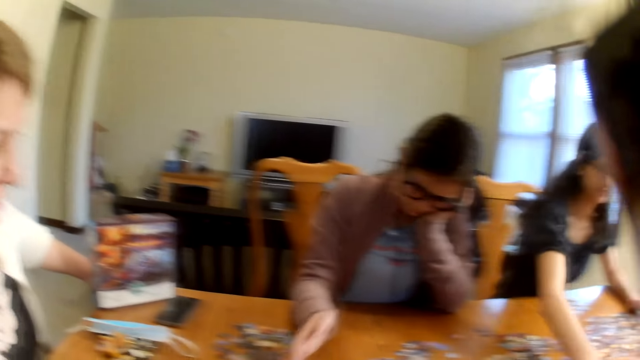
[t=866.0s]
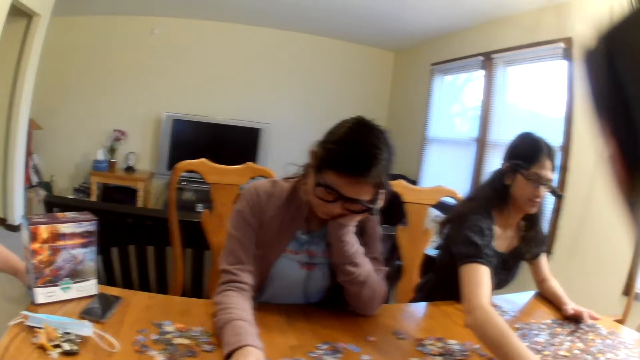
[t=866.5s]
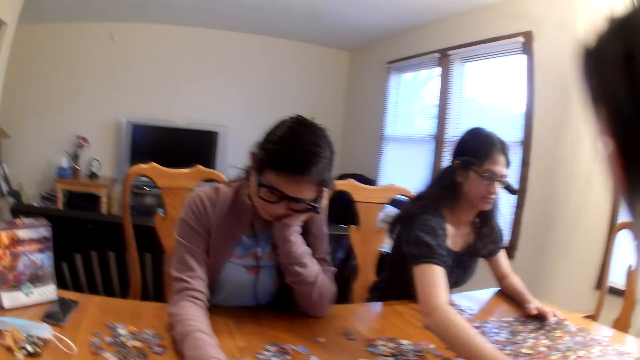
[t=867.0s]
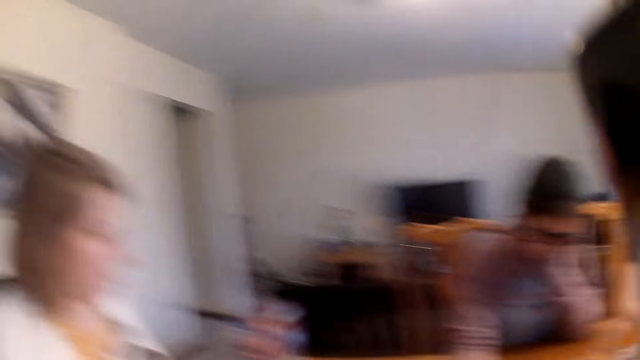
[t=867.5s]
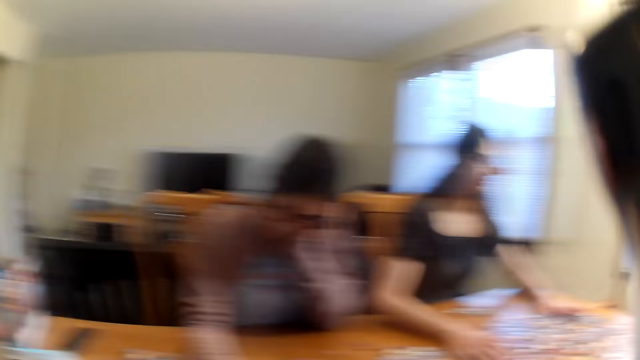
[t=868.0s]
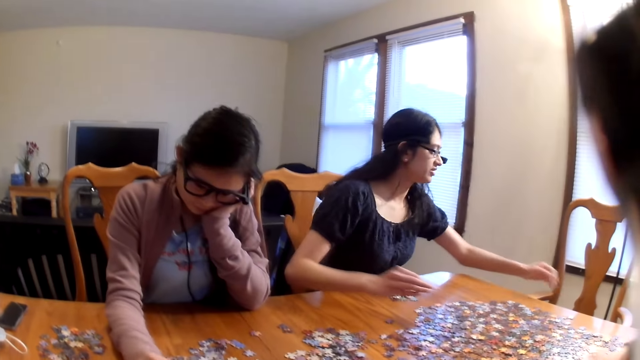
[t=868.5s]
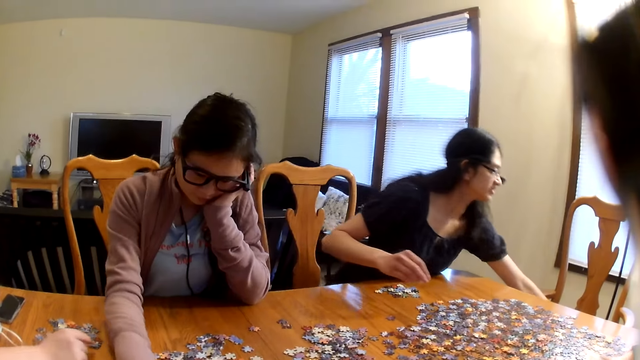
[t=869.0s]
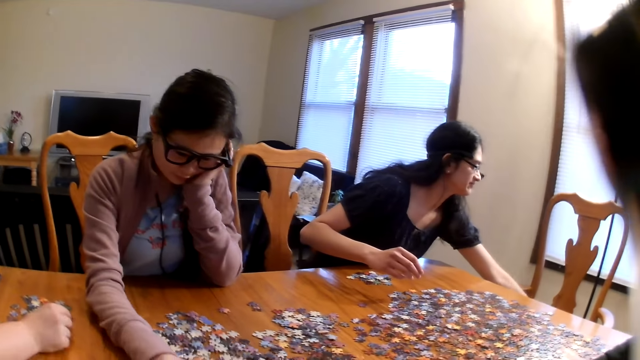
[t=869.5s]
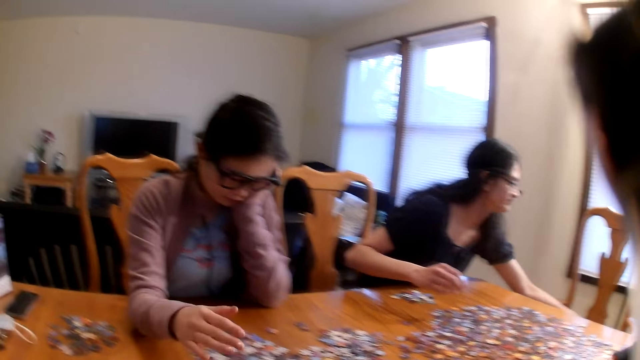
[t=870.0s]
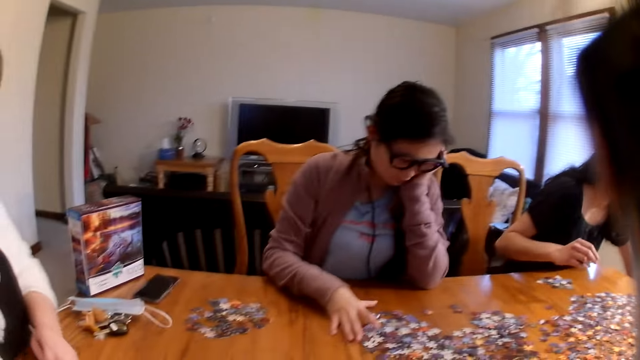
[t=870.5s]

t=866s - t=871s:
A woman places the box on the table. The camera wearer speaks.

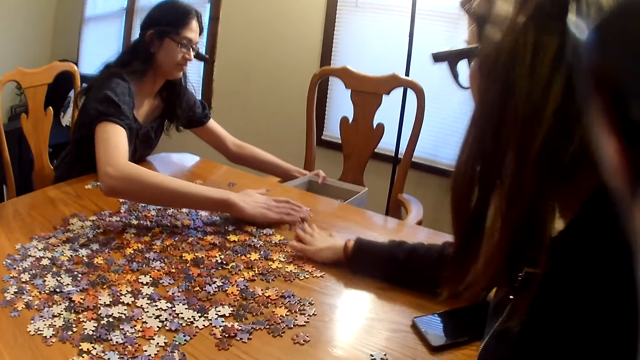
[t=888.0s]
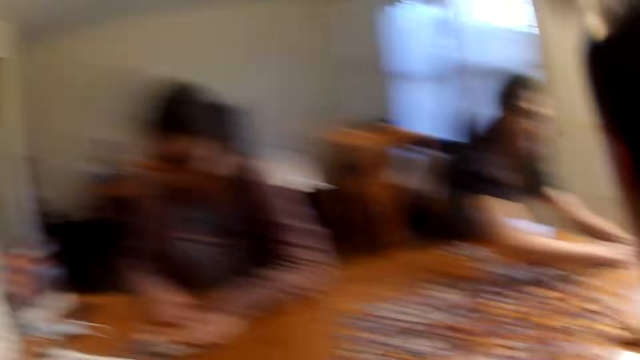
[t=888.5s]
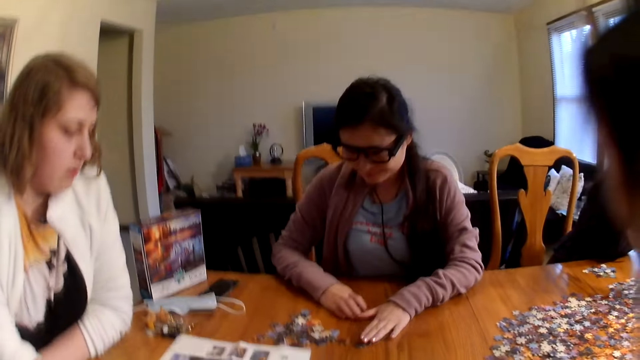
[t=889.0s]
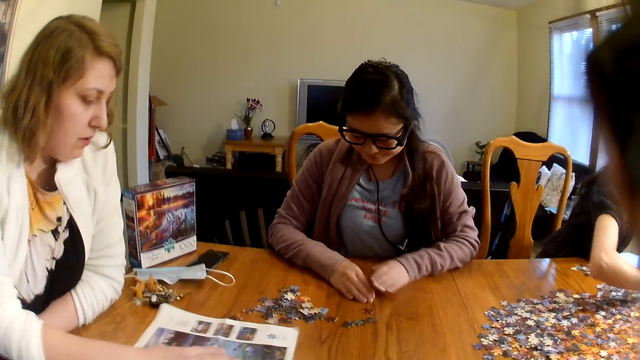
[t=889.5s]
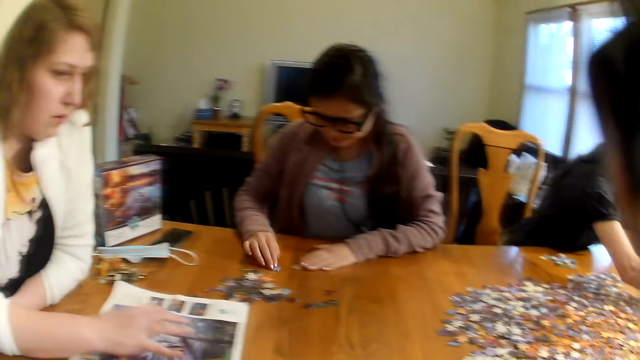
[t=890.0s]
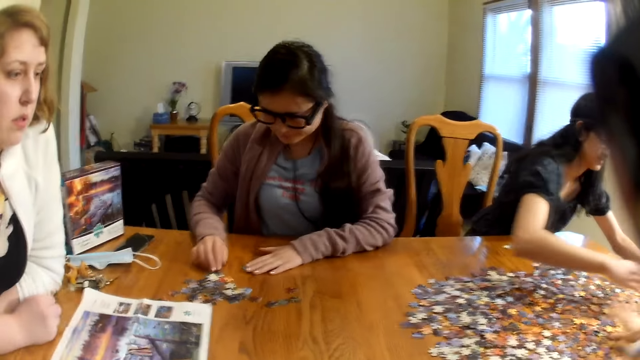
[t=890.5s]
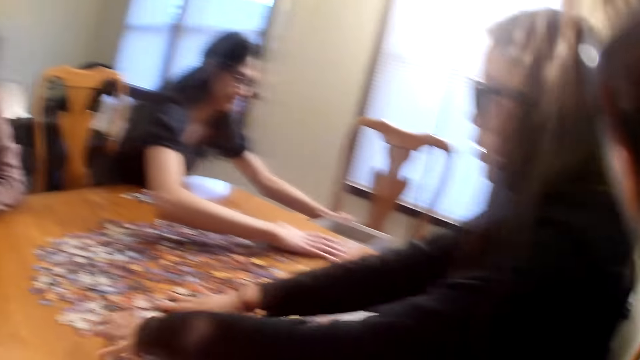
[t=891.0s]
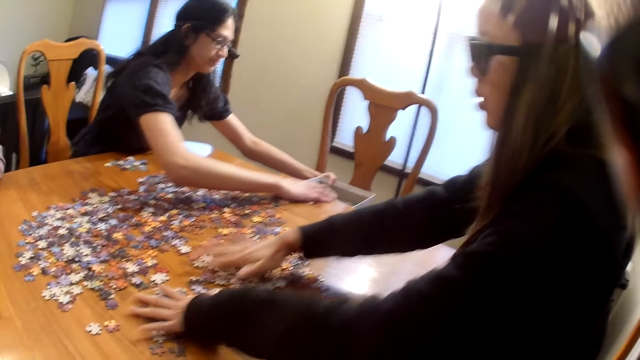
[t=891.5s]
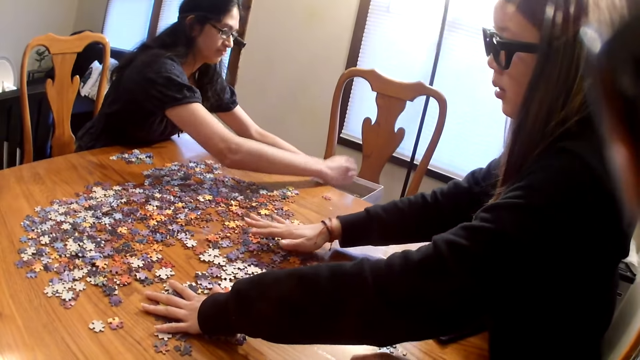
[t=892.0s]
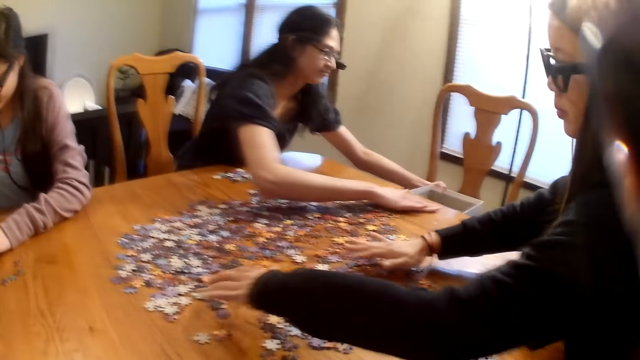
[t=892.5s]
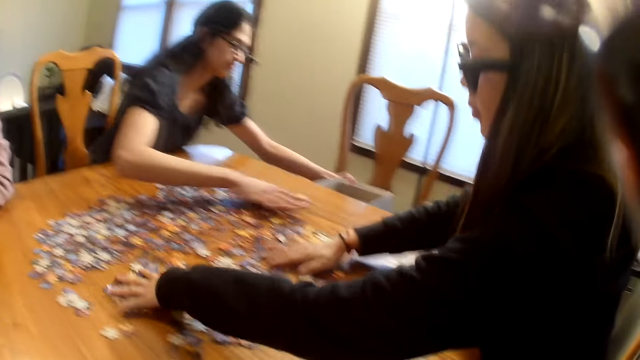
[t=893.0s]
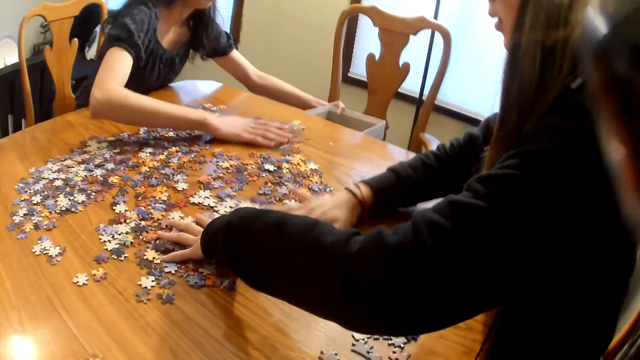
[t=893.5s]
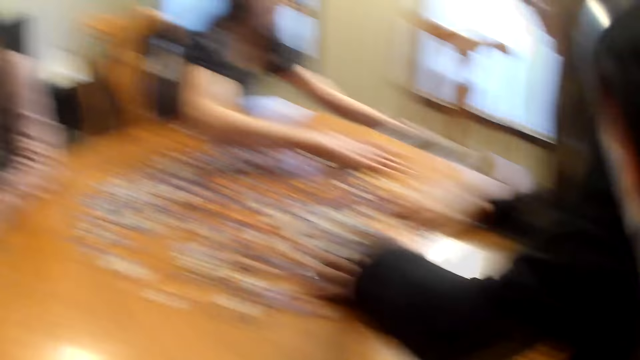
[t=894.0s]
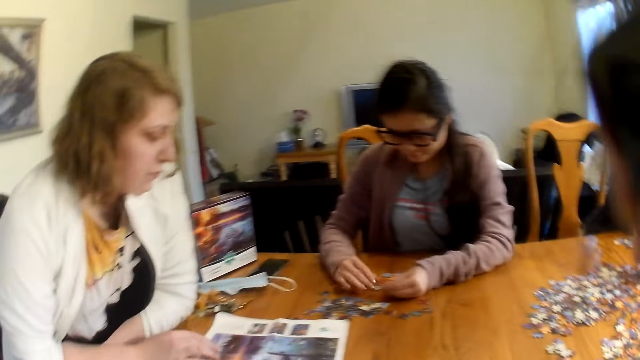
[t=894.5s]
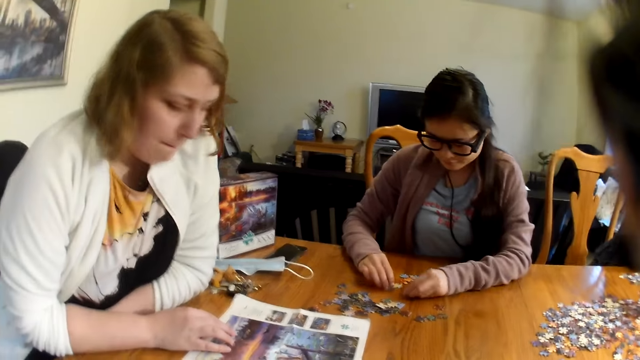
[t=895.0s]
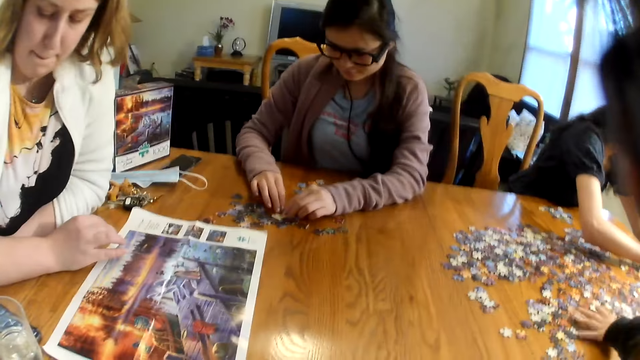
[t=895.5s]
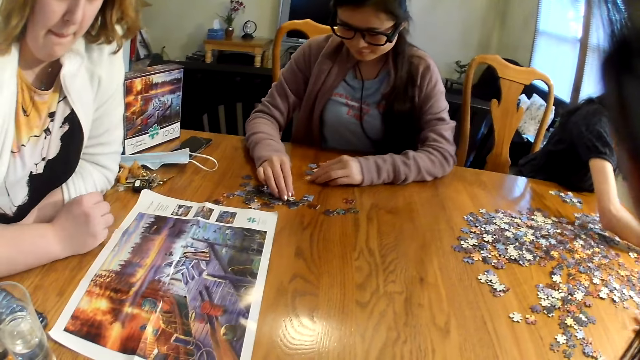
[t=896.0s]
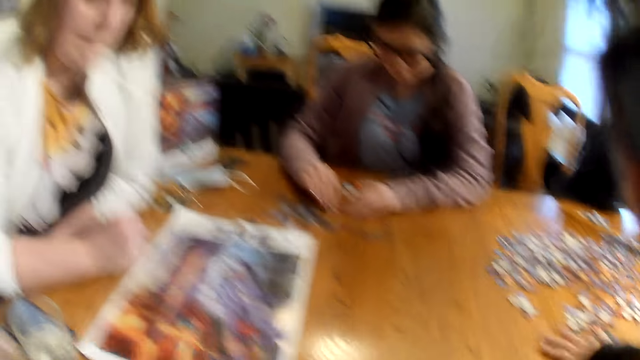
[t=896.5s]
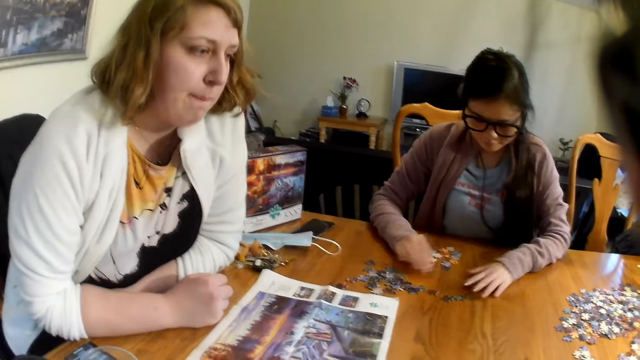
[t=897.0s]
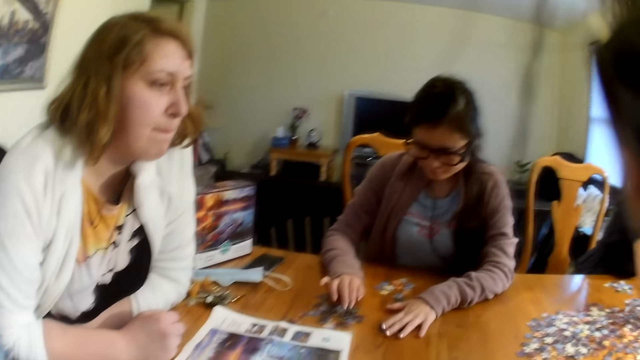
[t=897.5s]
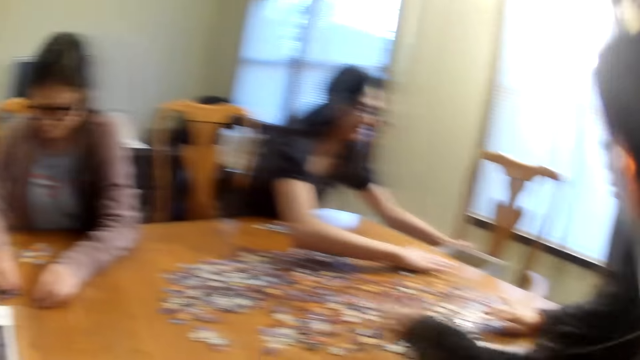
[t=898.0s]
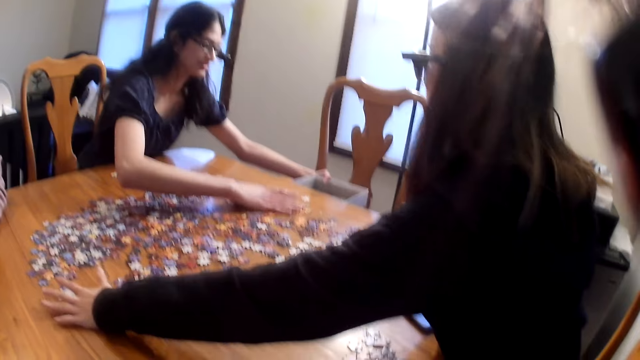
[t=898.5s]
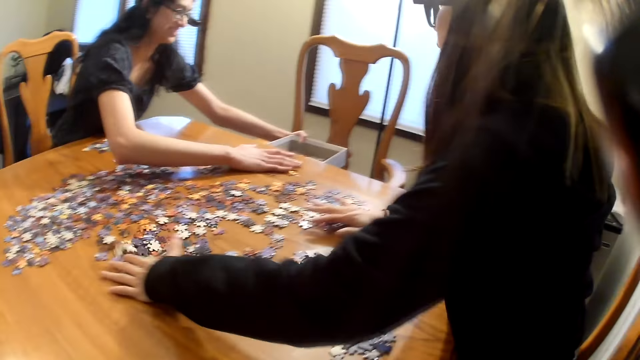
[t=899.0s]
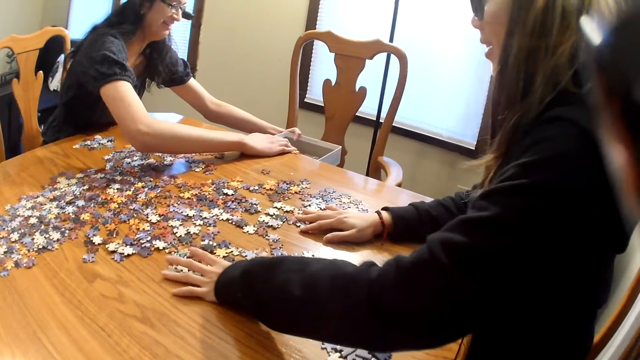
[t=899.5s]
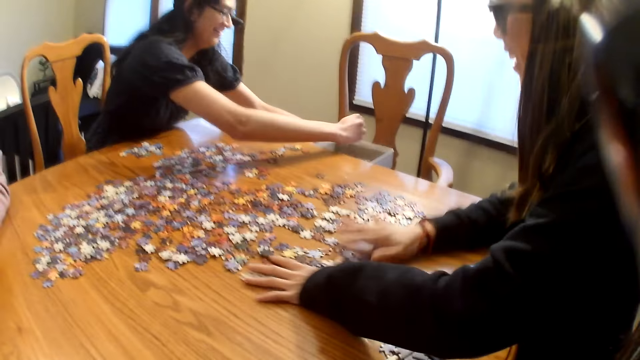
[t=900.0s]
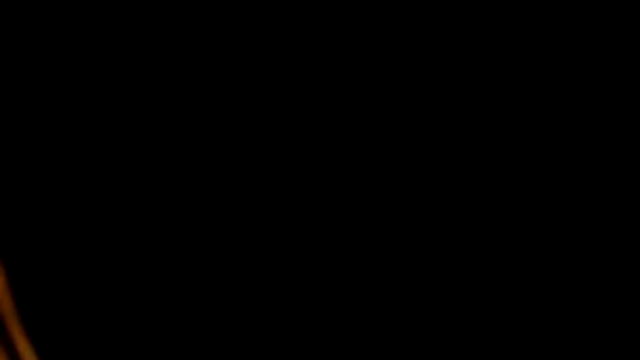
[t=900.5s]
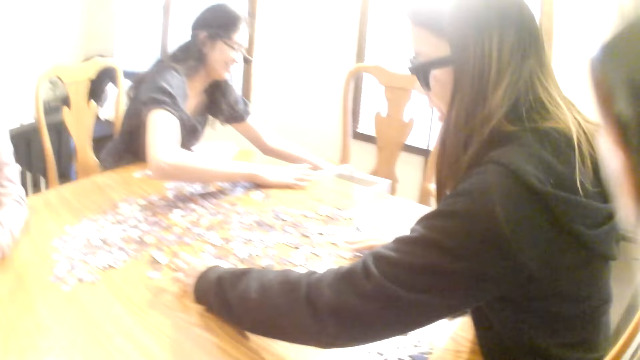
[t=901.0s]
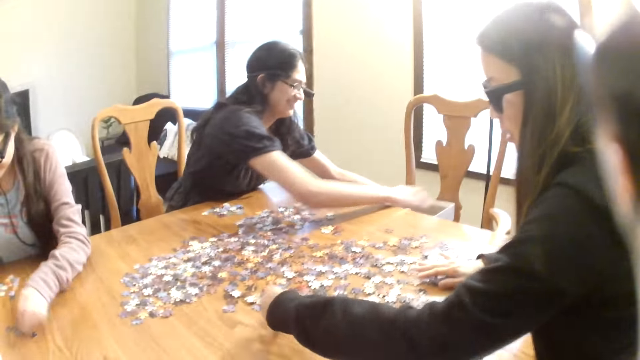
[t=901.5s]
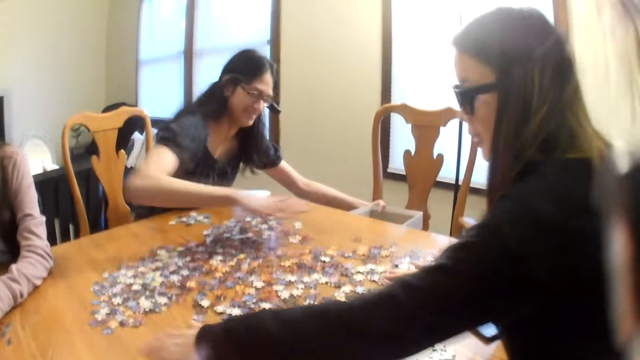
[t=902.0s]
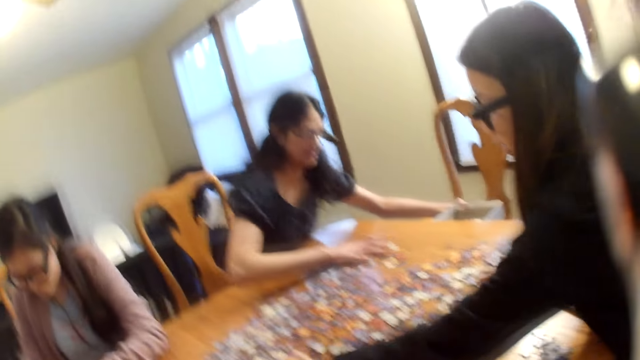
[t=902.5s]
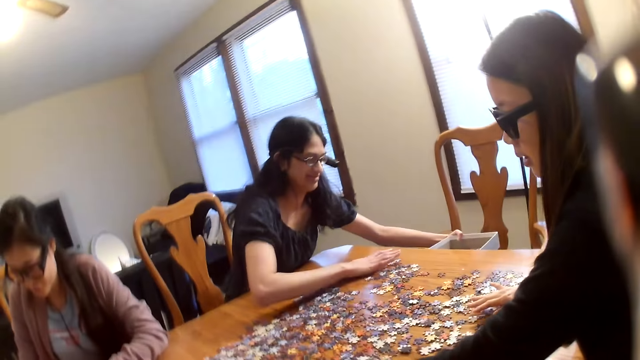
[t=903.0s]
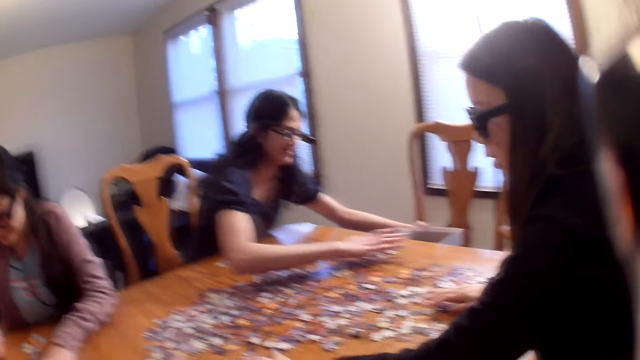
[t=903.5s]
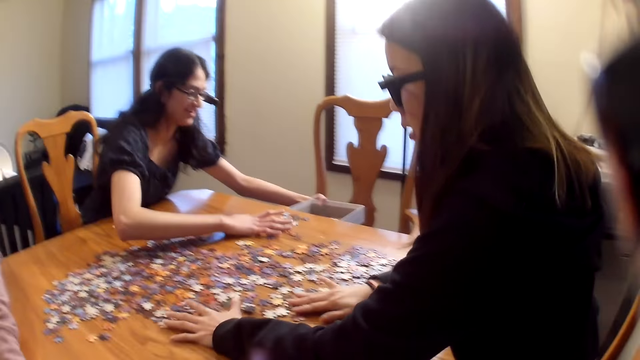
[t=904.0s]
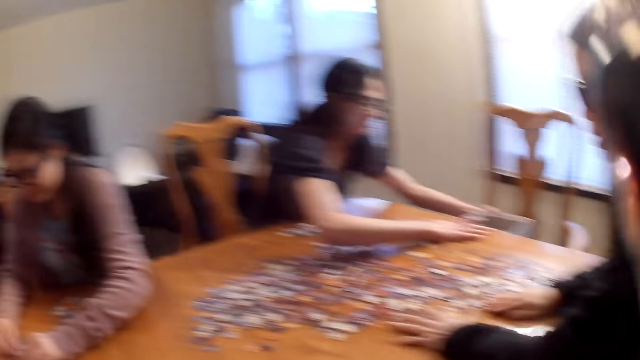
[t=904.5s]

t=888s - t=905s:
A woman moves the pieces on the table. Another woman spreads the pieces on the table. The first woman moves the pieces on the table. The other woman spreads the pieces on the table. A third woman looks at the paper on the table. The first woman moves the pieces on the table. A fourth woman places the pieces in the box.
